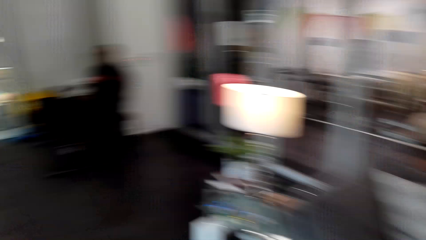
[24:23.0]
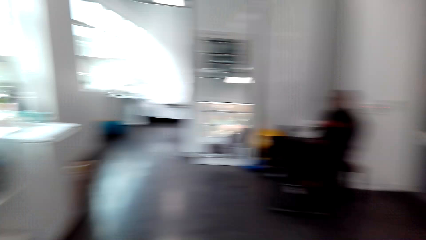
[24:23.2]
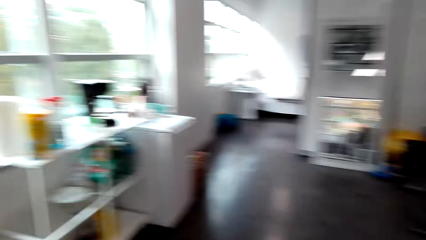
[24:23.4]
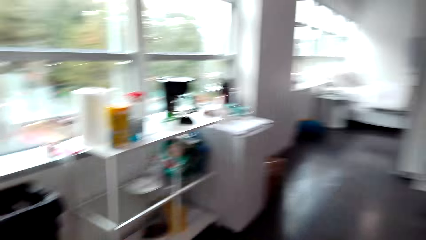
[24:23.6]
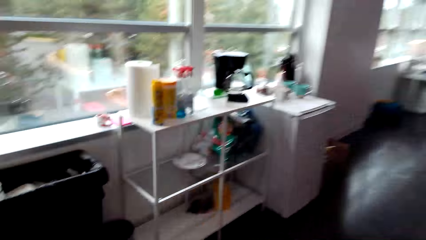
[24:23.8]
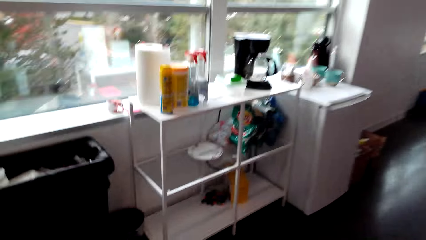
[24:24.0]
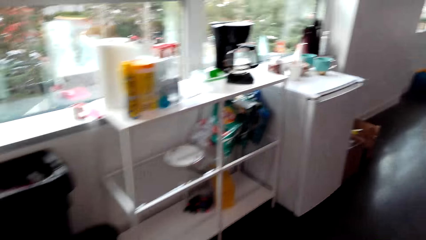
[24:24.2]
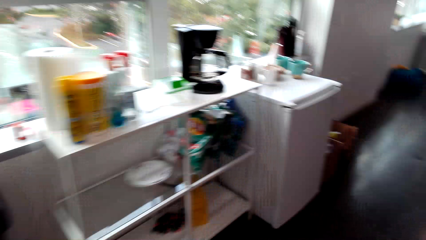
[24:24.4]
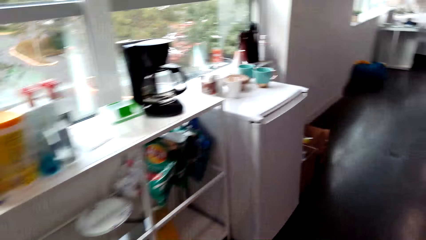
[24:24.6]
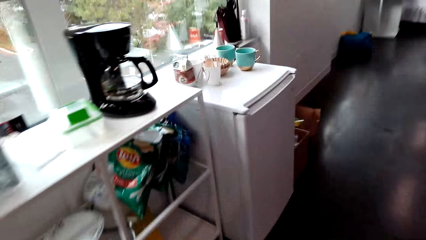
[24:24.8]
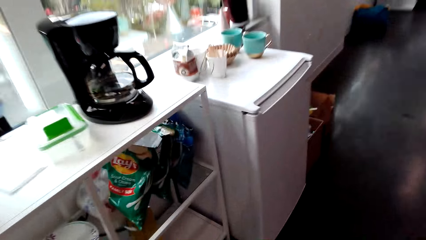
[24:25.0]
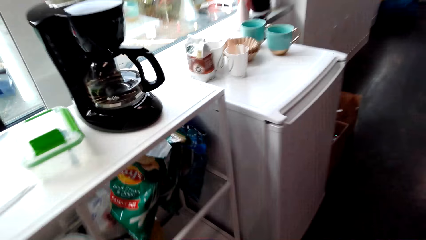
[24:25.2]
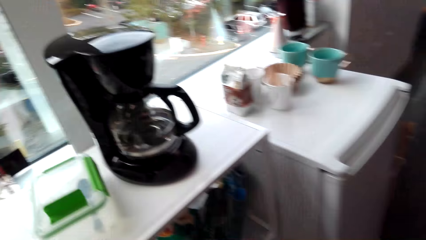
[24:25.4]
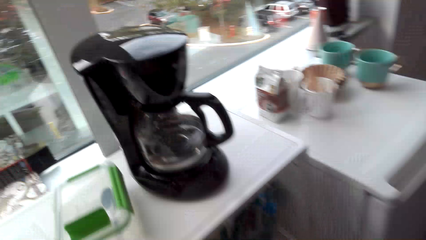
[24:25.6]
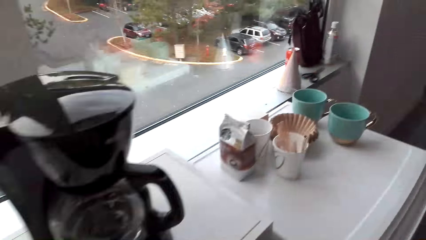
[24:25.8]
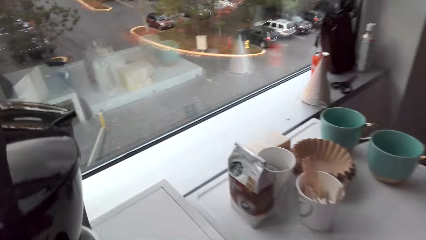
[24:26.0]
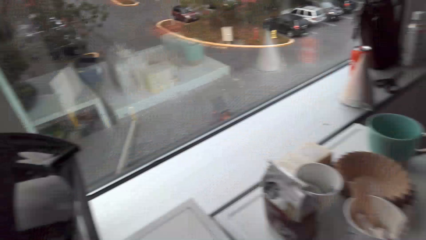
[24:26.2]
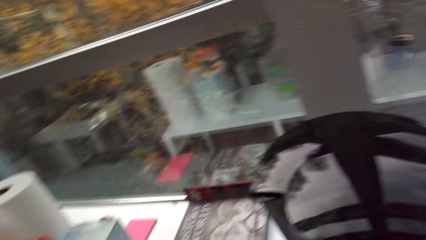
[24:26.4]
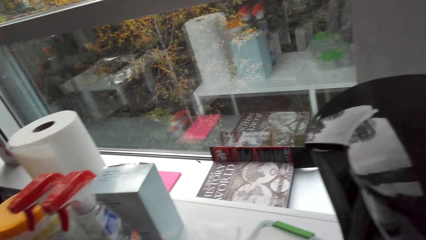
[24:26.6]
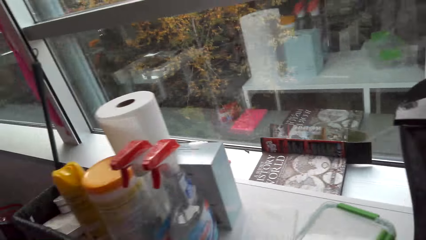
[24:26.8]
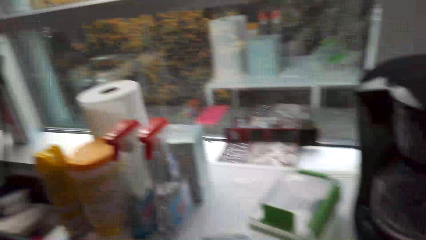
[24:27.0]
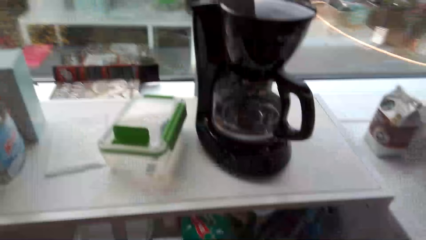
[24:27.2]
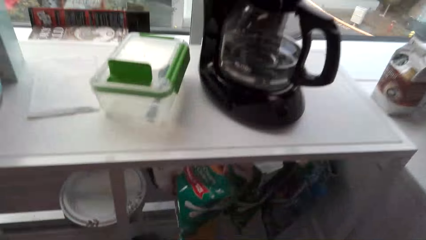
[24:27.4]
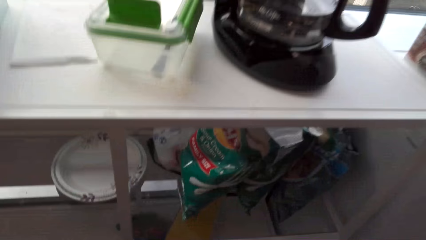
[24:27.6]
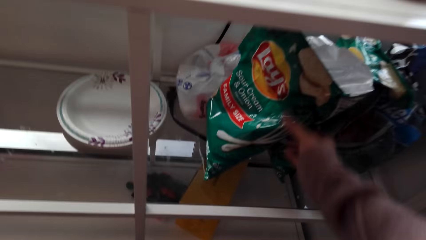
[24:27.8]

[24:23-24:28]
The camera wearer moves around the shop.

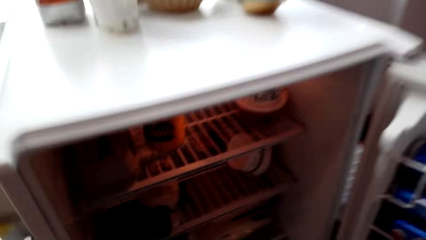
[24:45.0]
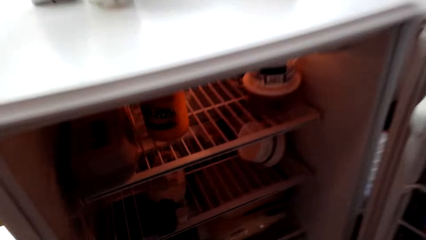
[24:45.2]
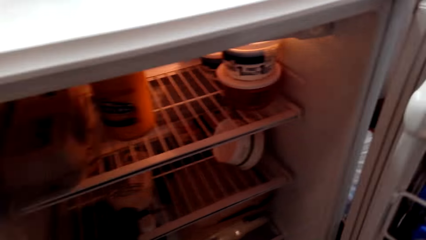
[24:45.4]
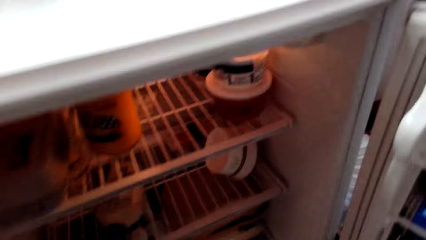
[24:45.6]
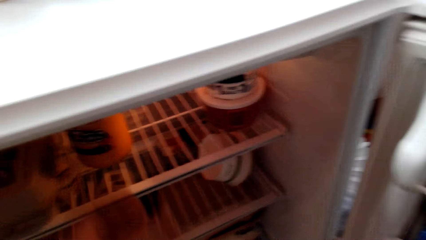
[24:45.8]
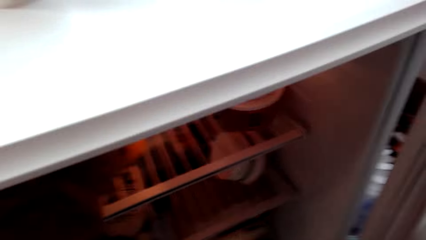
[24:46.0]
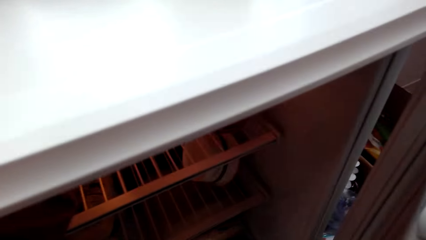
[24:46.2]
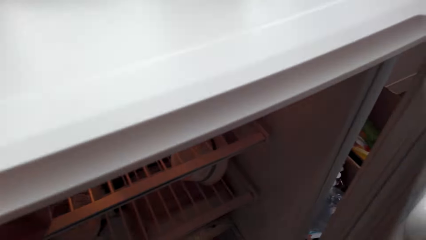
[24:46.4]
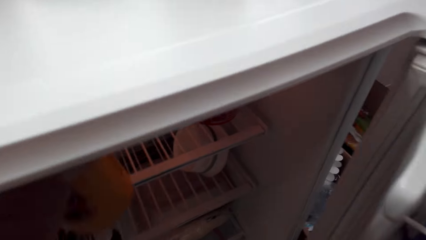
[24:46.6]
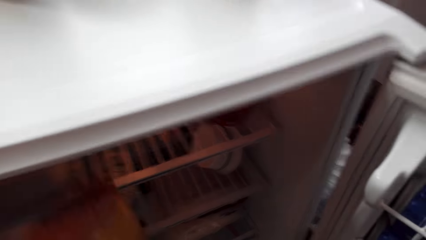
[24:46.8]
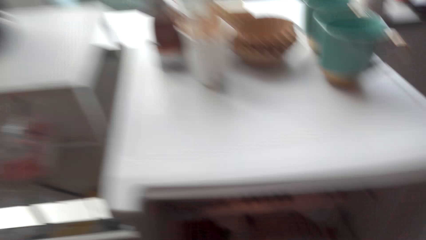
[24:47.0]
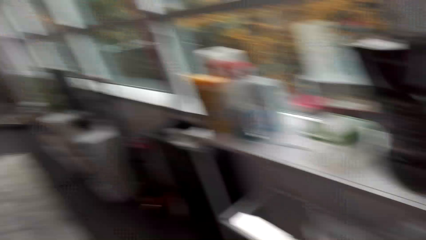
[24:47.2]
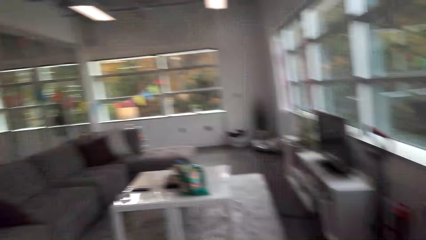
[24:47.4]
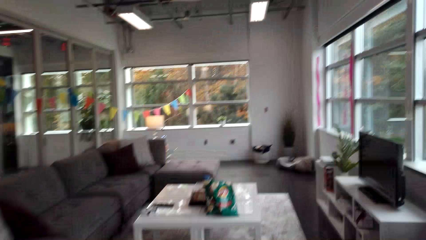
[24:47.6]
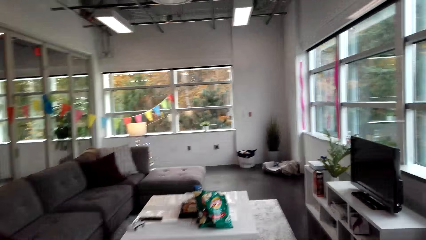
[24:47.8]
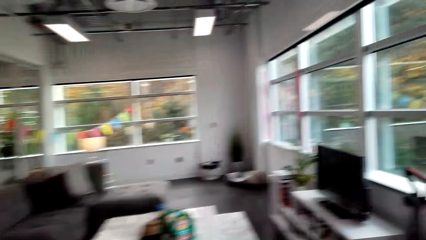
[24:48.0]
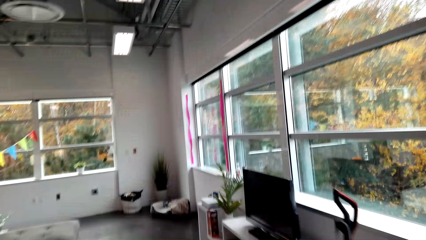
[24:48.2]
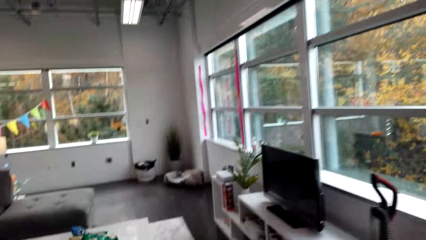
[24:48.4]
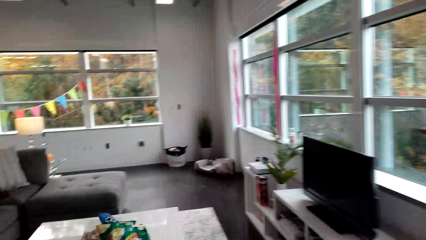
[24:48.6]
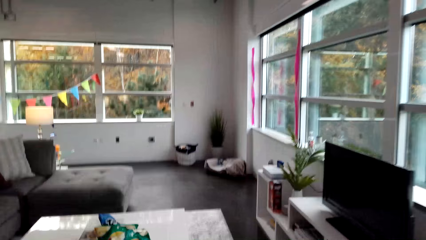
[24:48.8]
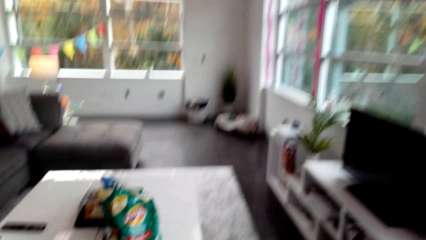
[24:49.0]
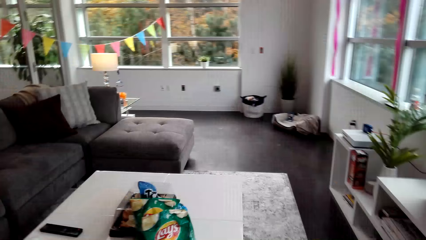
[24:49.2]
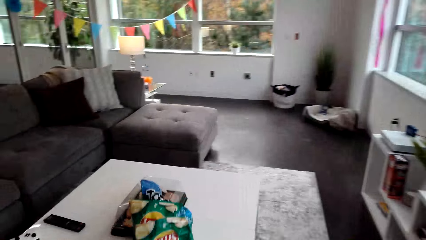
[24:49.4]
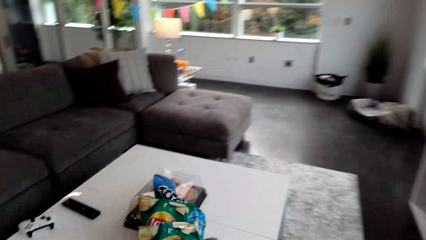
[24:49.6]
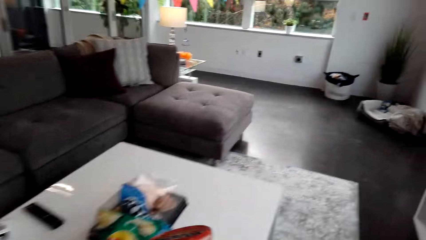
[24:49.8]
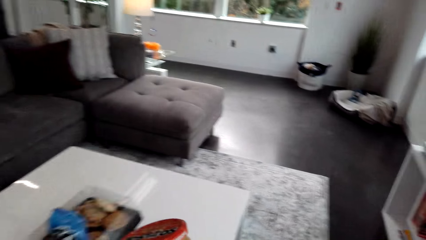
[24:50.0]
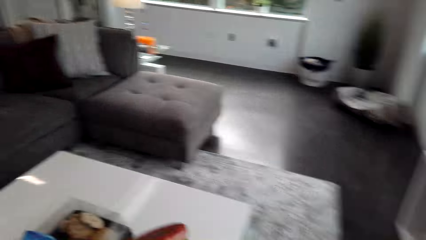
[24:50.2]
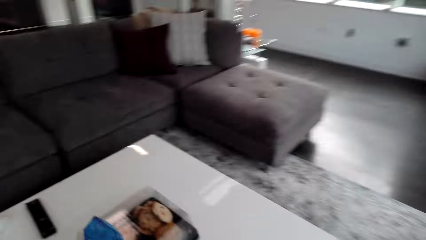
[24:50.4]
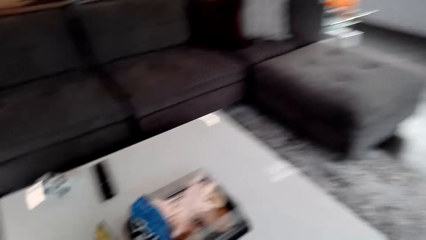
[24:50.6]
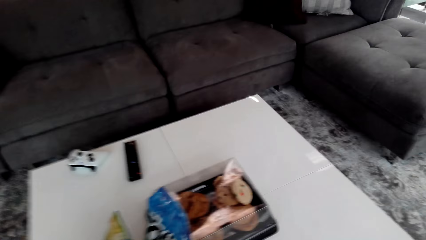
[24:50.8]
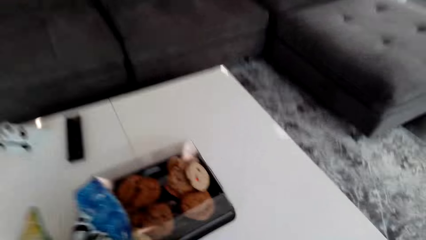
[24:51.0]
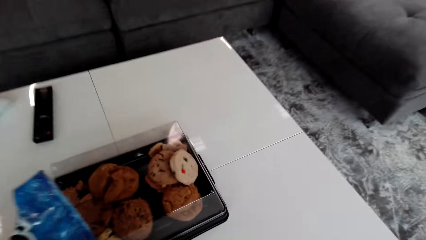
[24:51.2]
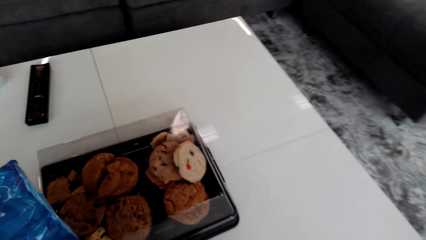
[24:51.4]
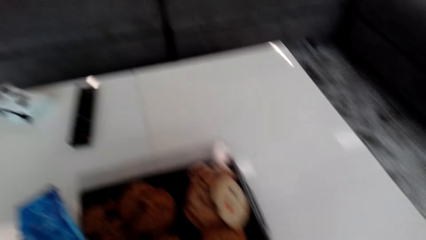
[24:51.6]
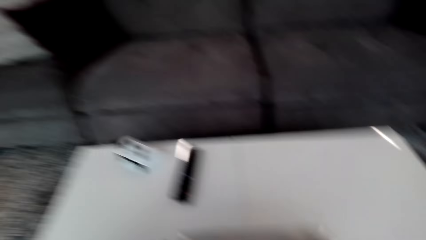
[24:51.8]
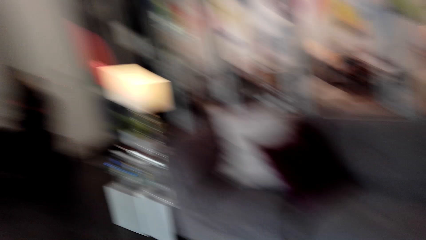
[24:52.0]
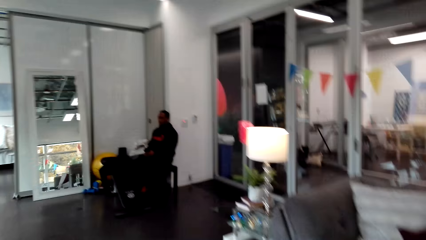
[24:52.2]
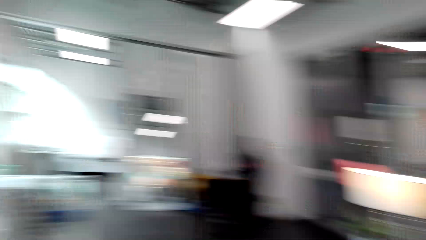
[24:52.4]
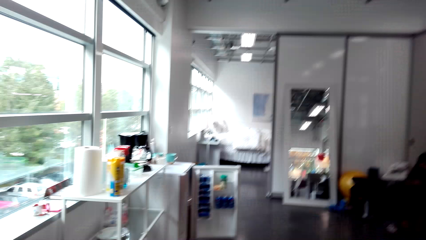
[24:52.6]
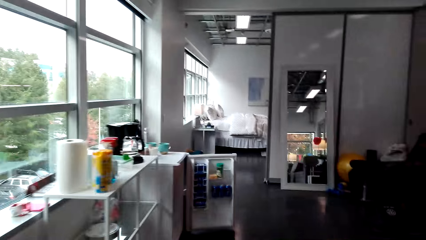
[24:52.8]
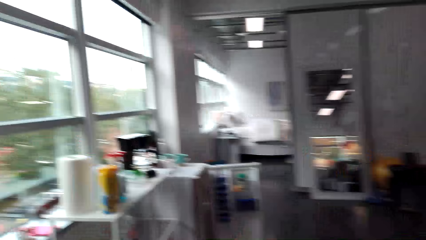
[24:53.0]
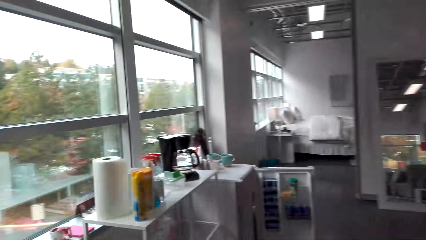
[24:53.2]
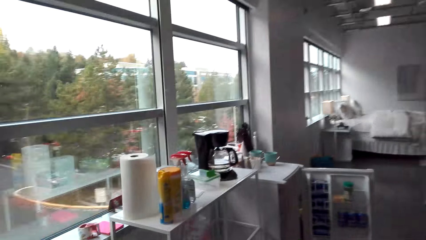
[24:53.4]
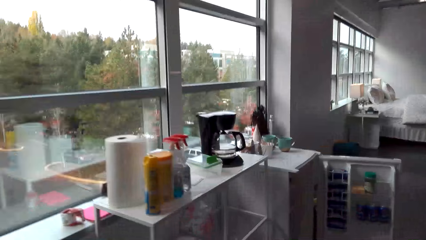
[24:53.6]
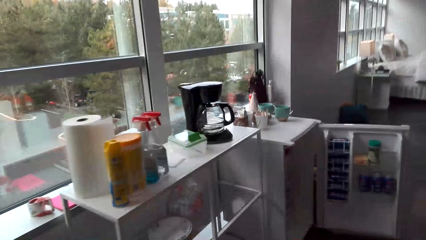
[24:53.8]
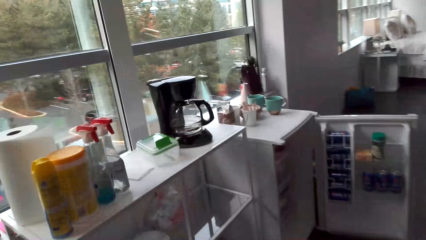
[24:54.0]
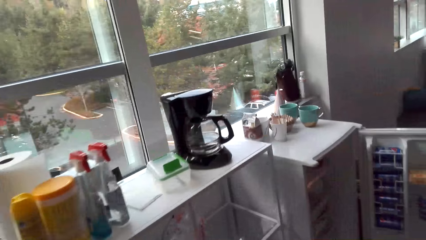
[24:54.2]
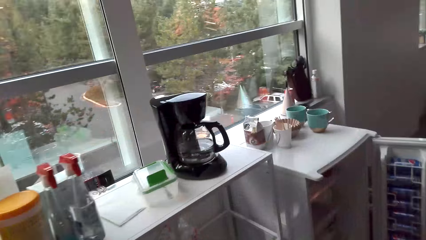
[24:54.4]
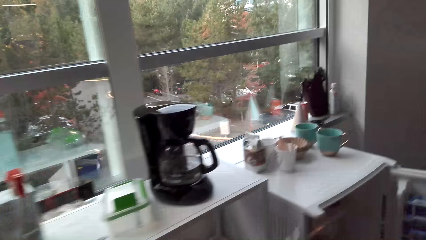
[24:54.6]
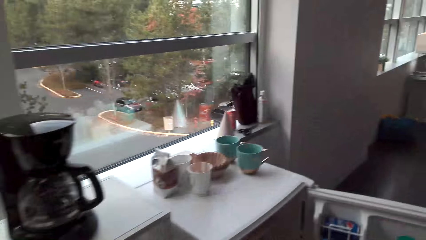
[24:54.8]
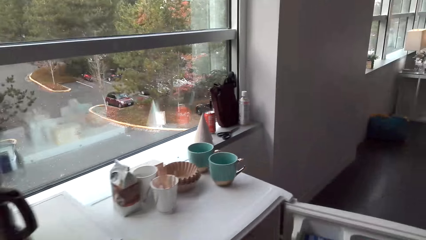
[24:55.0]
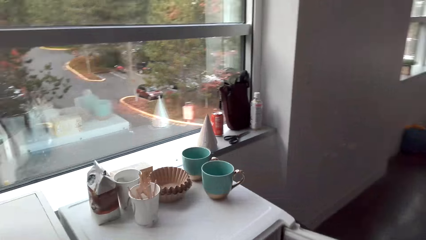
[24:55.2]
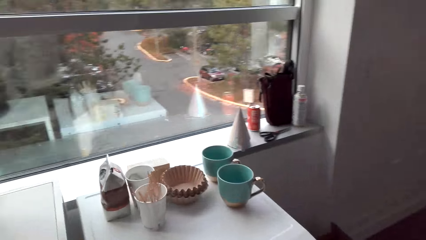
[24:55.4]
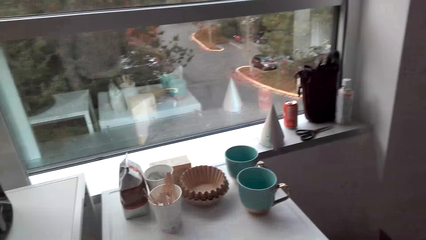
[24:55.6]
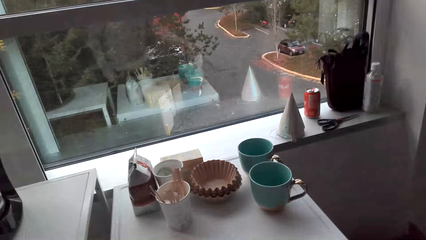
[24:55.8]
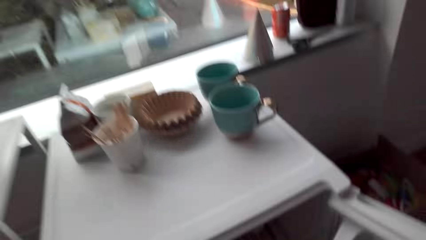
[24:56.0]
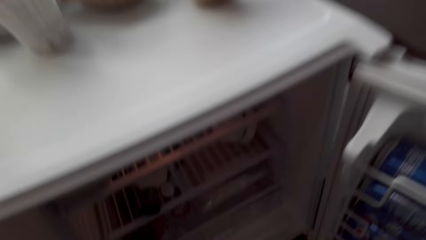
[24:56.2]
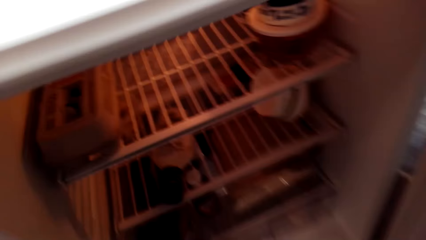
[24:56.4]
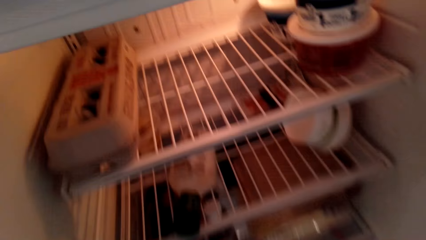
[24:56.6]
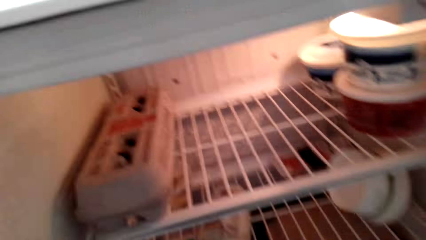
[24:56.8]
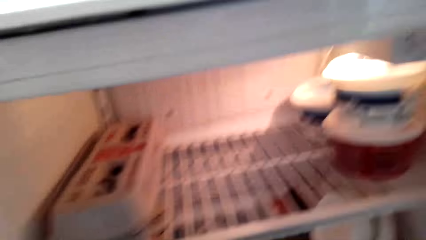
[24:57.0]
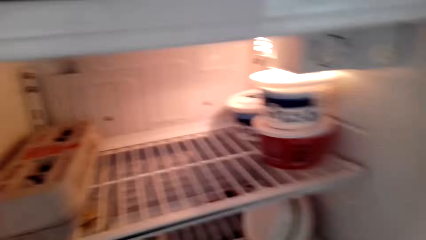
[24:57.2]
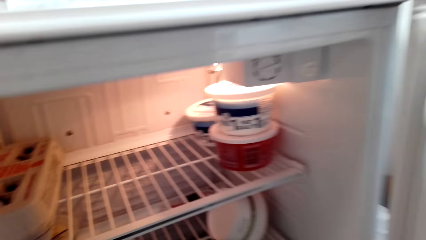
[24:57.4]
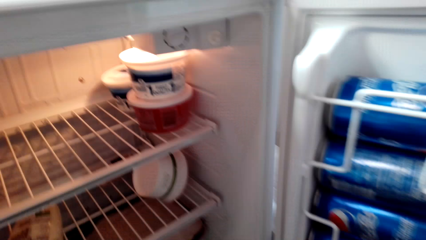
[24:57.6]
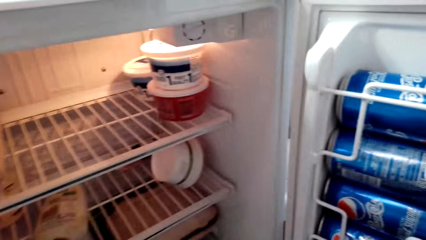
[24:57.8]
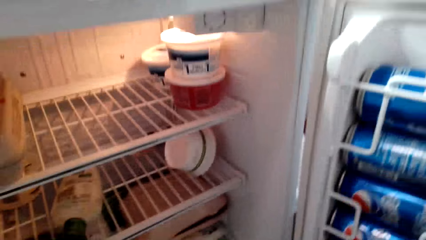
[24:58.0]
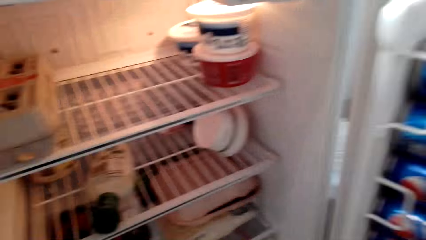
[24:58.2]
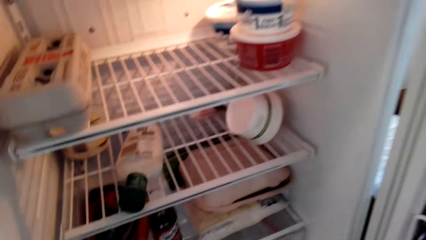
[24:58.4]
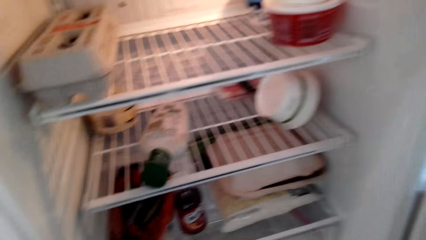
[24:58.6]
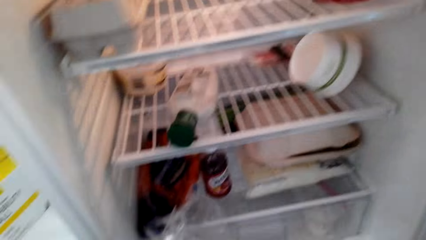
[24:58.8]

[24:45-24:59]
The camera wearer moves around the house. They put the bottle of peanuts down. They move around the house.
